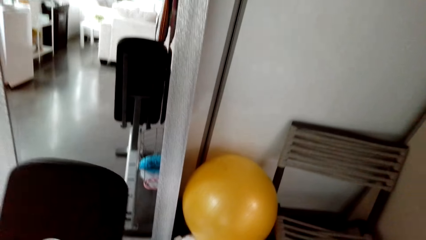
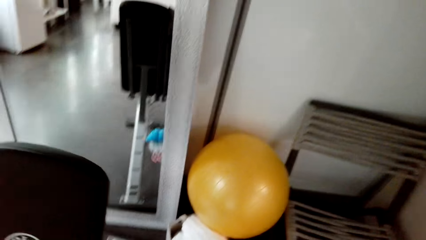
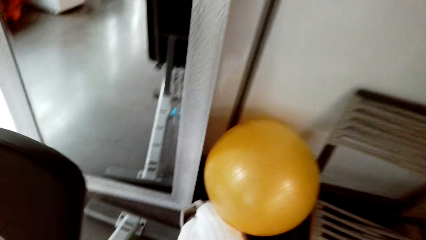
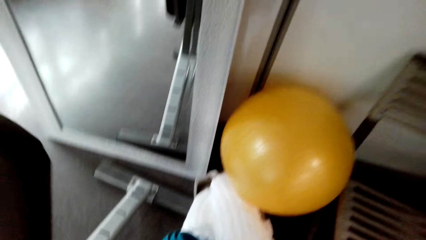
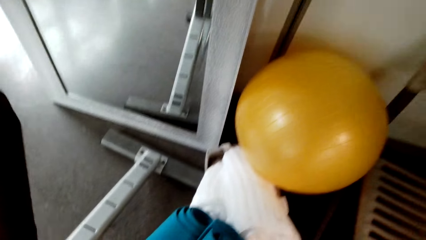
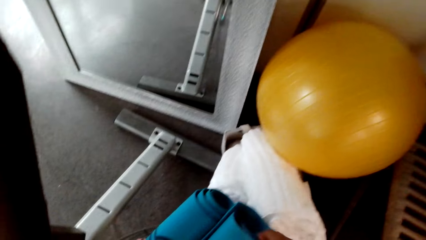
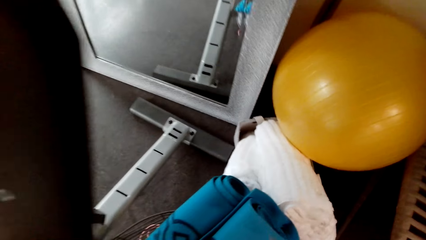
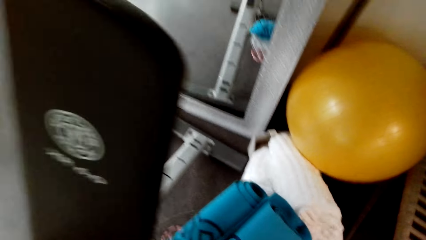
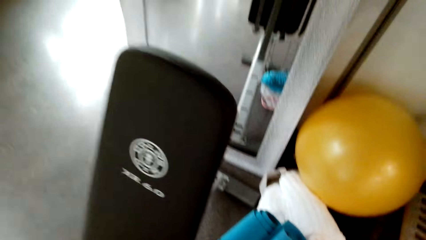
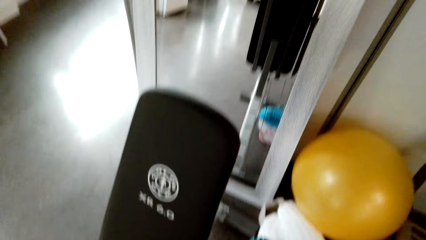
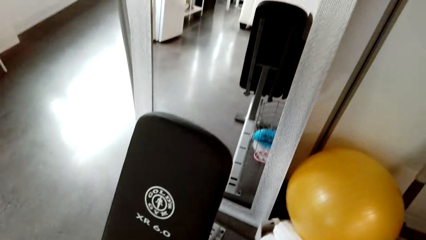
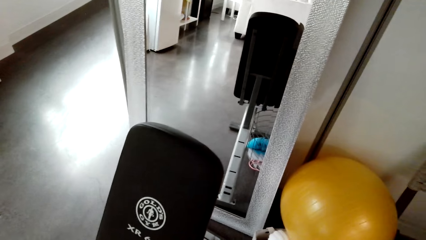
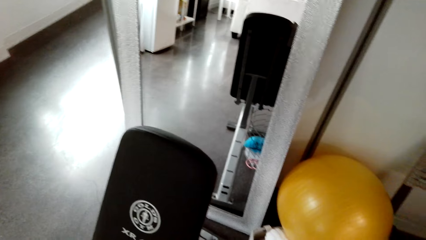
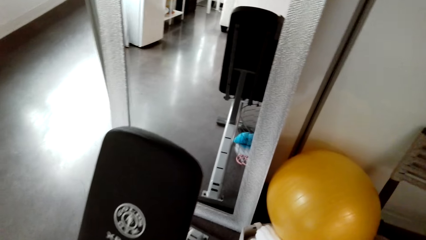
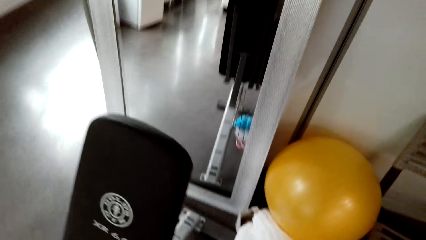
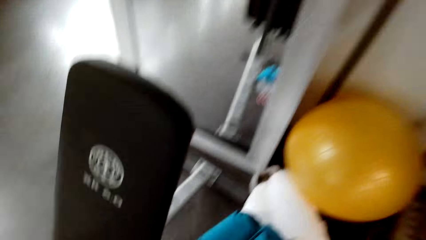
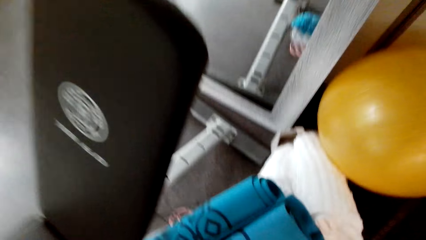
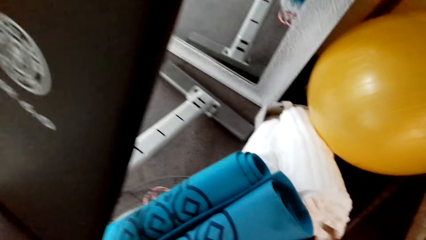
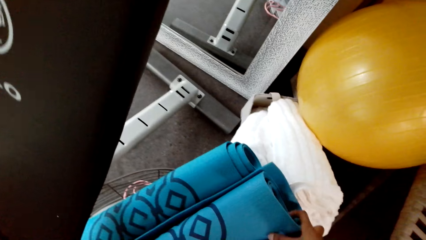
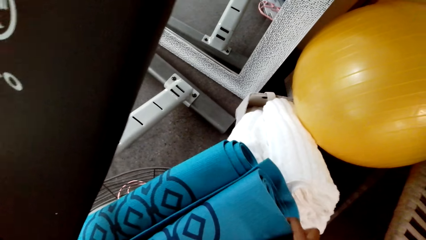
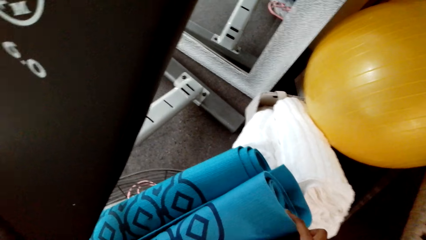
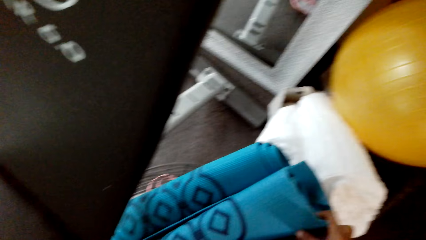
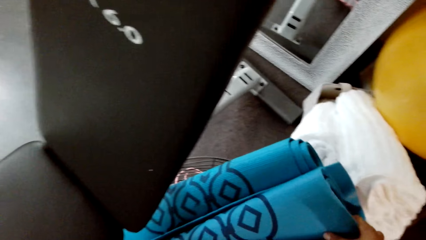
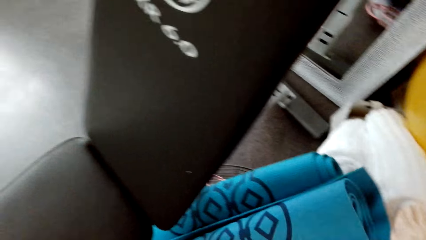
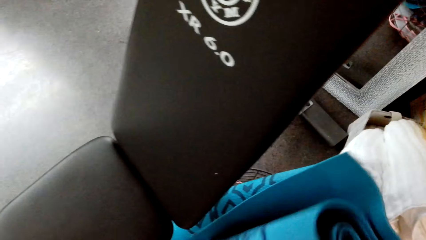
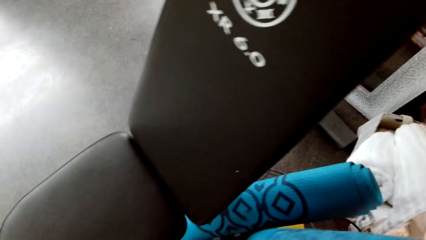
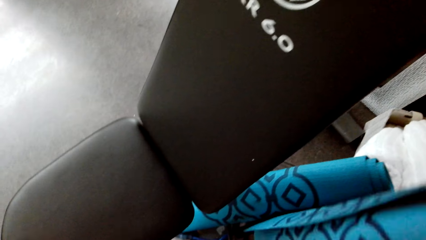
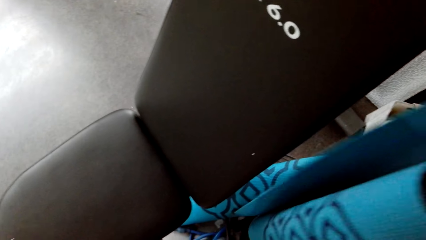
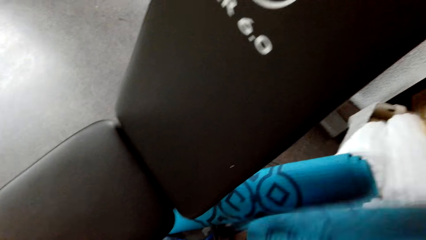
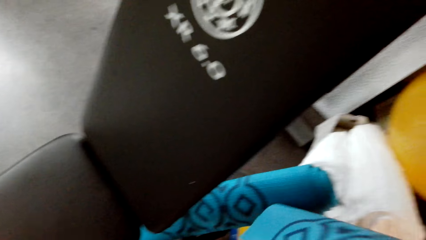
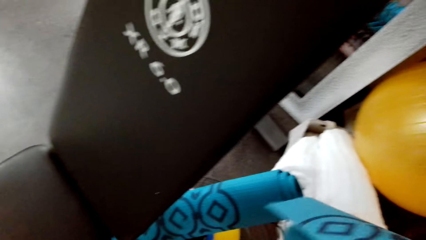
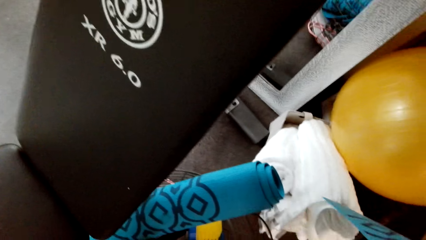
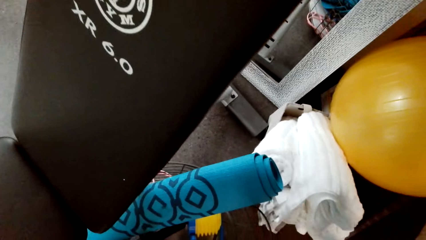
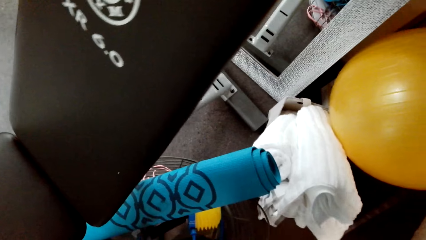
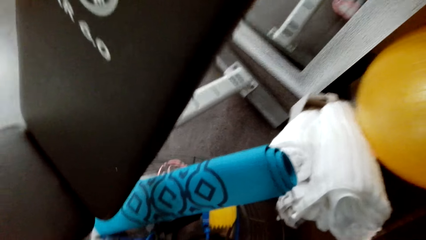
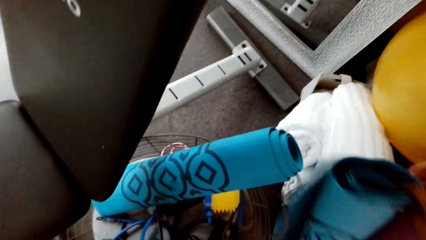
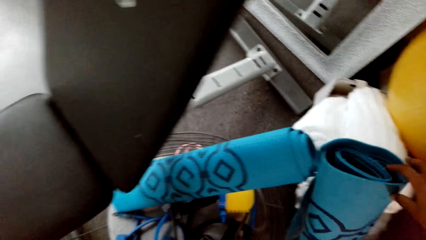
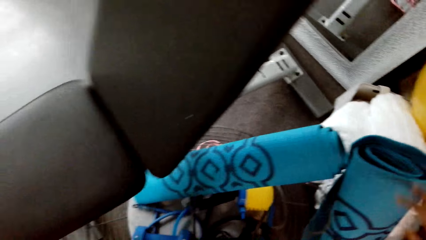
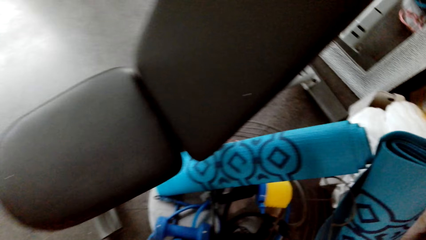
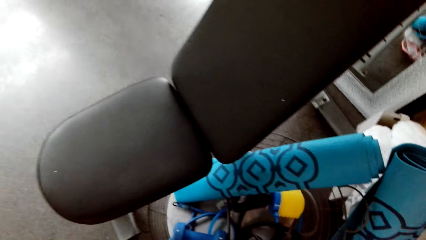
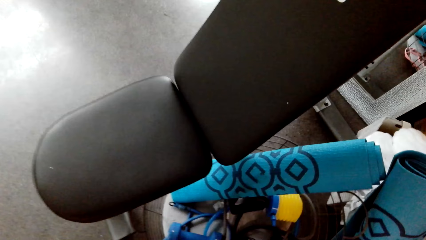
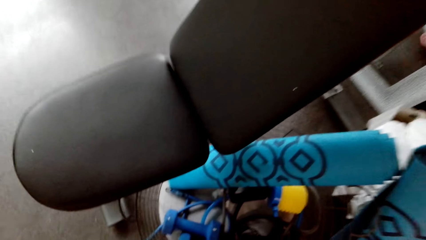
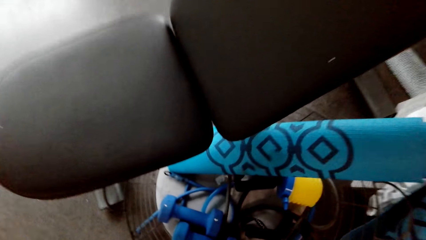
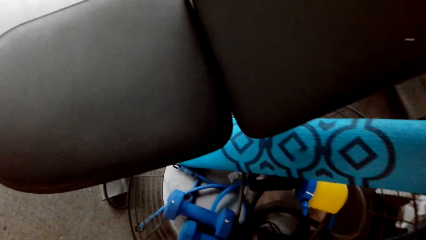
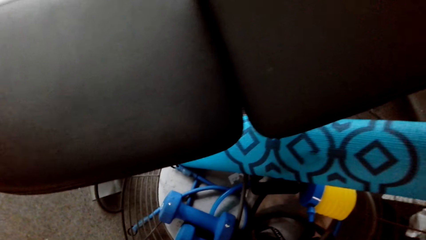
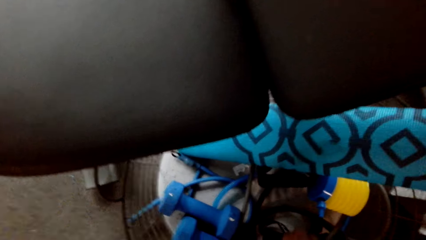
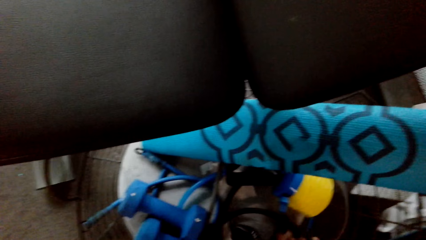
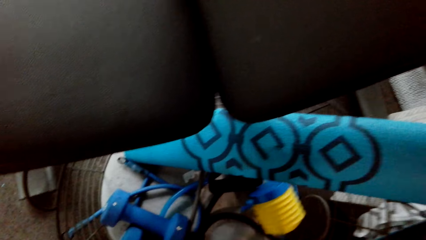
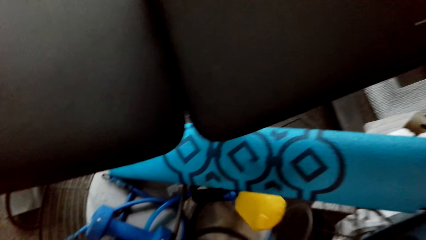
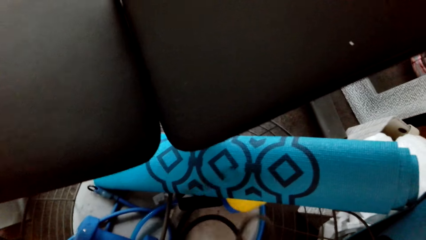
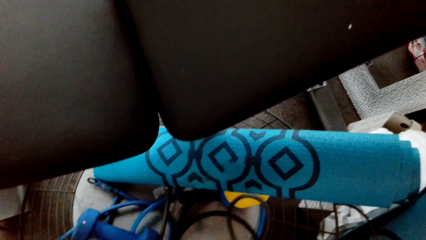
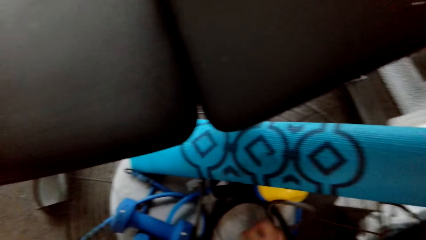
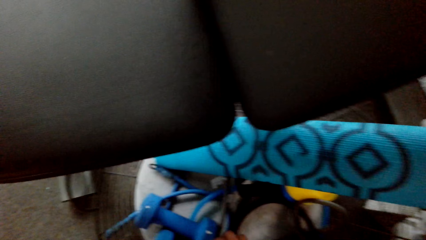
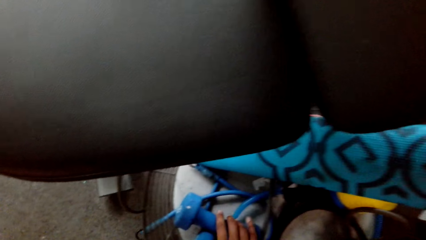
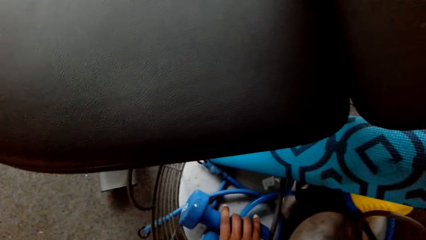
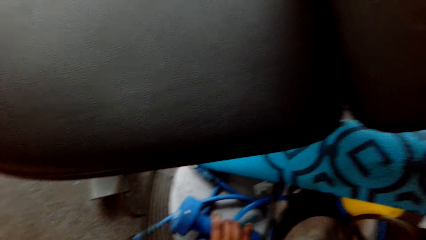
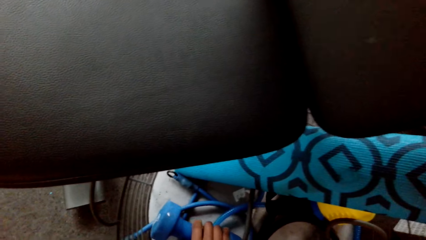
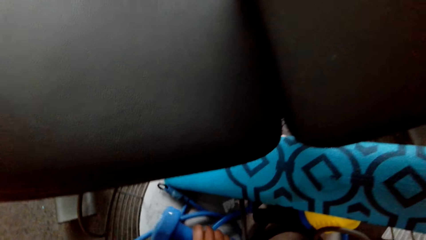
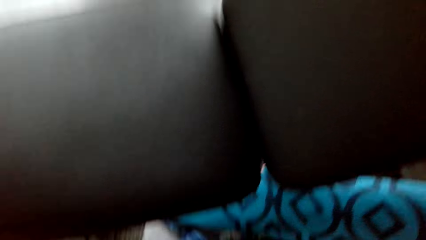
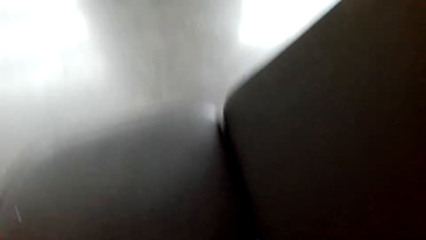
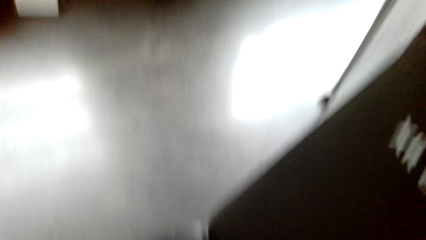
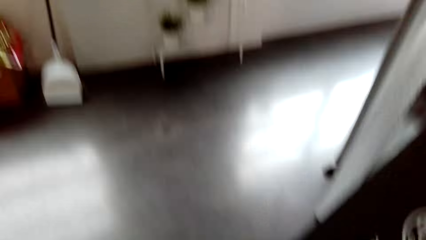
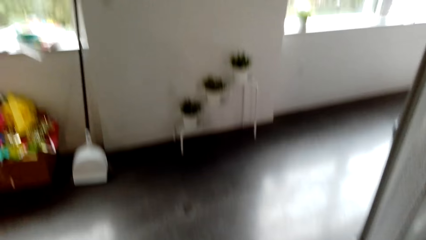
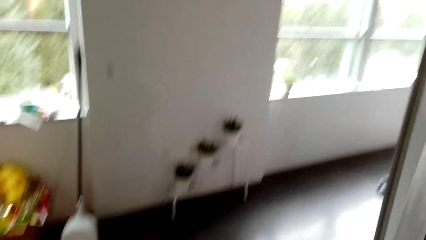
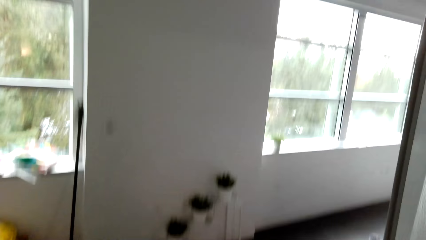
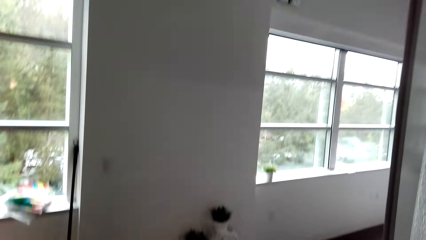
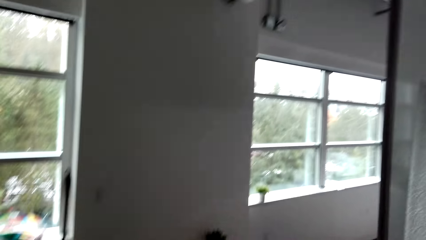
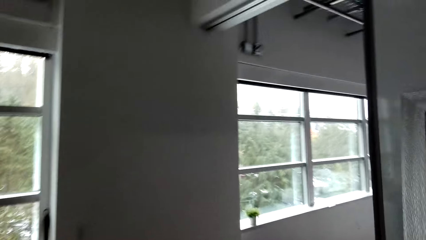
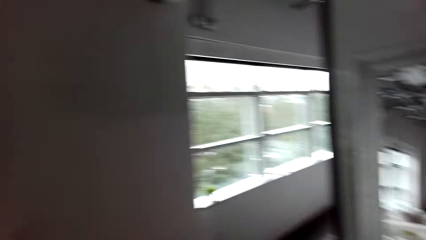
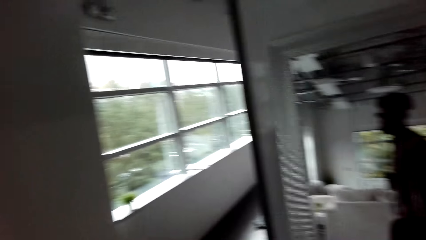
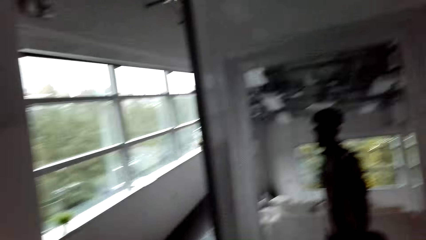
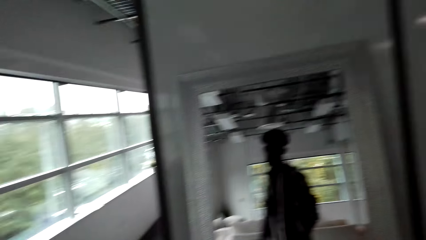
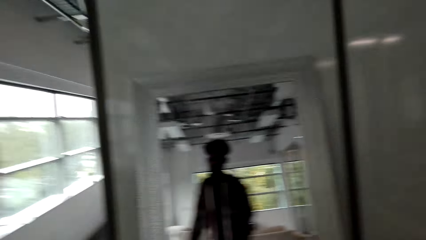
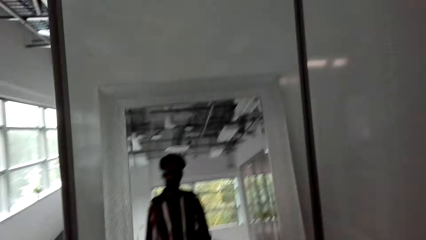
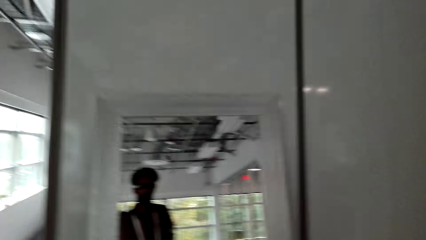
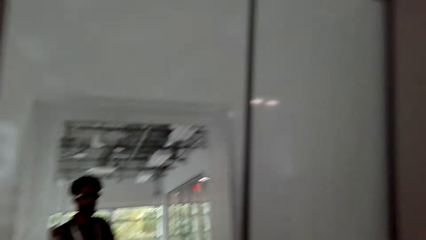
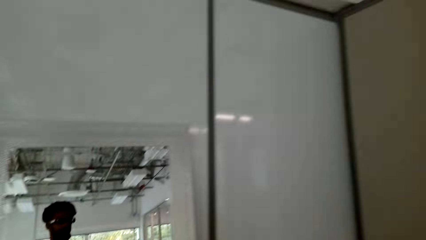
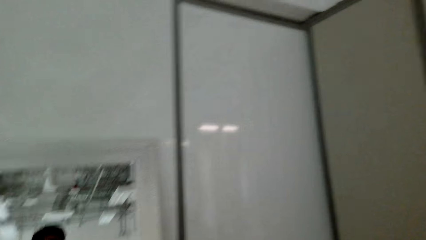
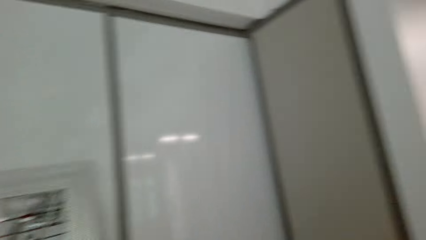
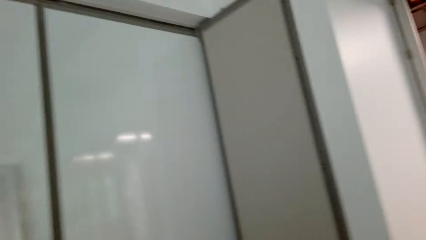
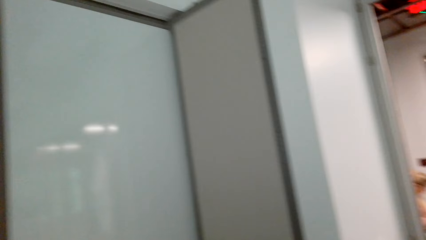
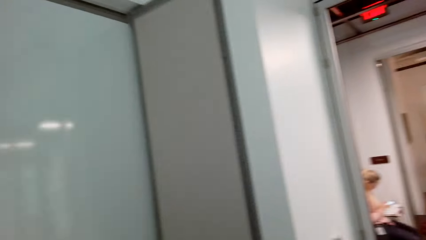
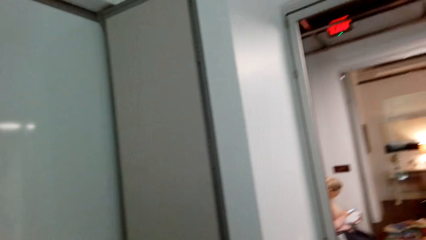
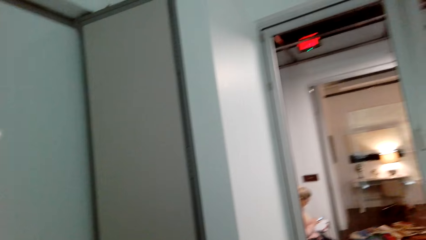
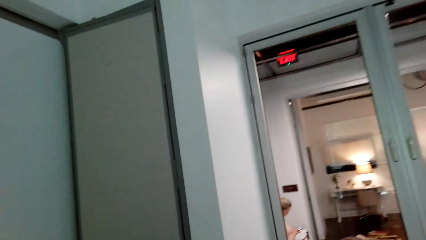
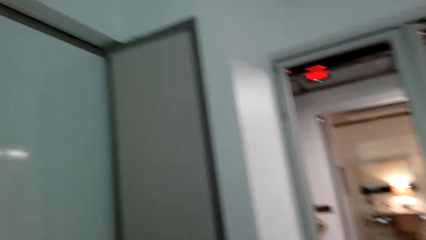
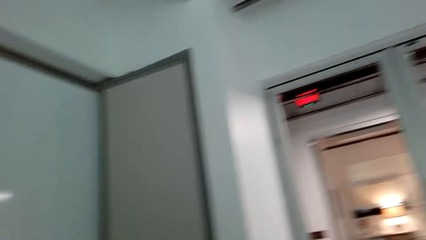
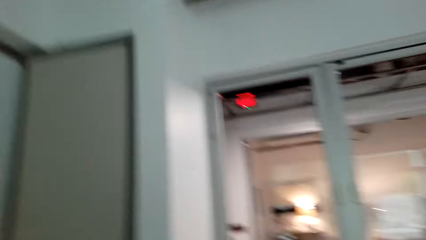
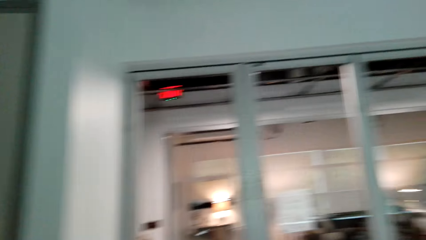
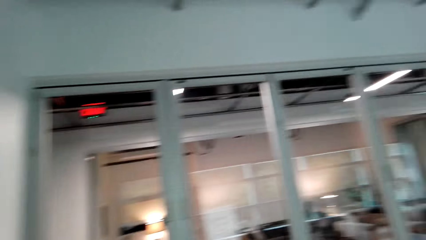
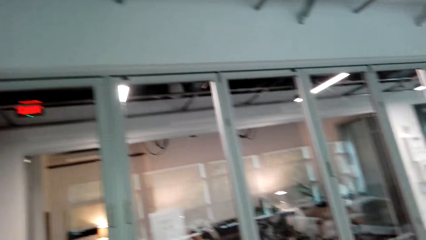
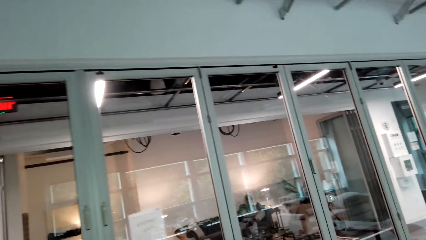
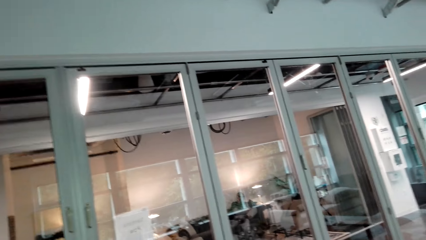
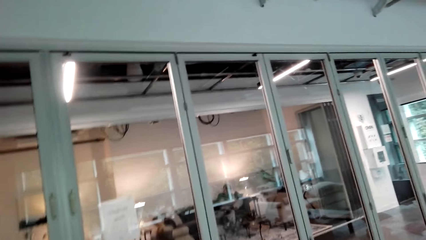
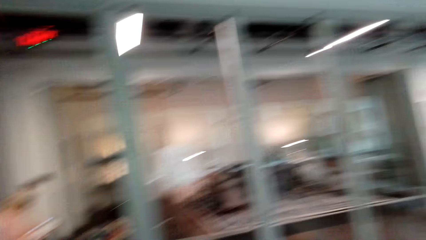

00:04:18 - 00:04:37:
The camera wearer looks around. They pick the exercise mat. They move the mat. They look around.
